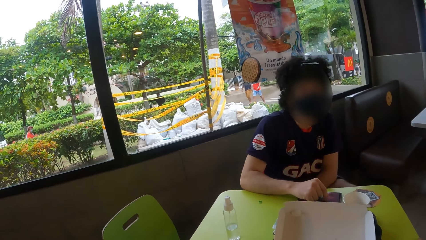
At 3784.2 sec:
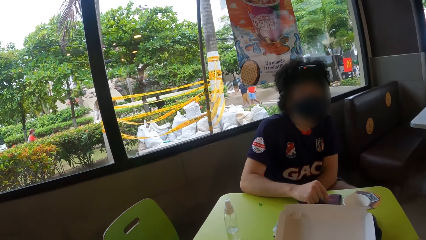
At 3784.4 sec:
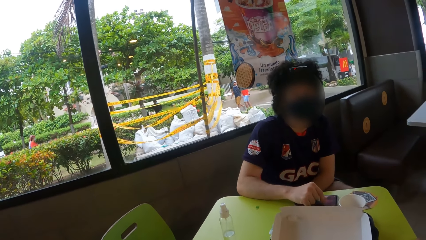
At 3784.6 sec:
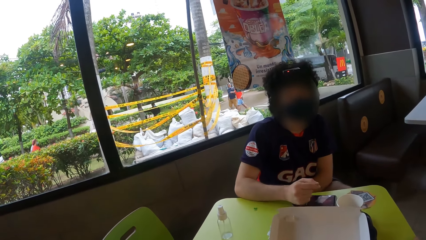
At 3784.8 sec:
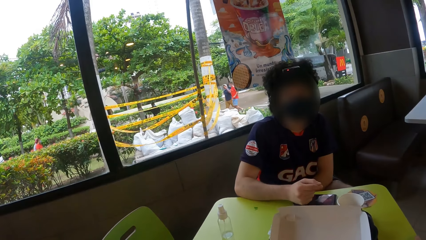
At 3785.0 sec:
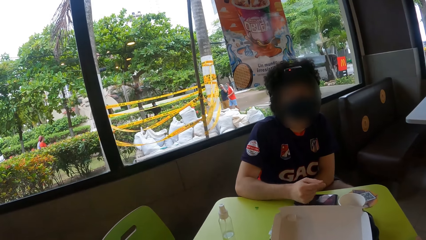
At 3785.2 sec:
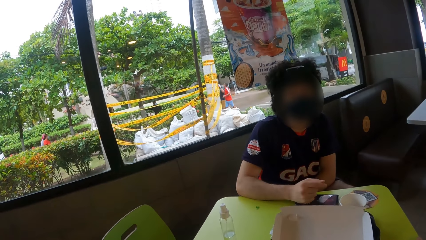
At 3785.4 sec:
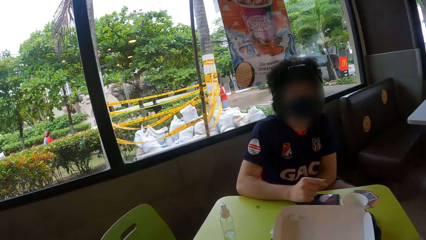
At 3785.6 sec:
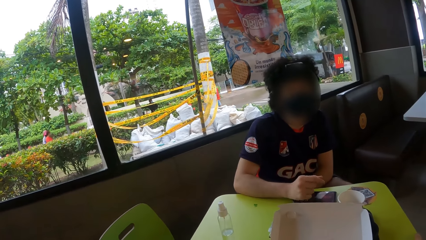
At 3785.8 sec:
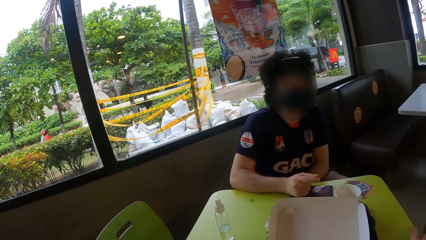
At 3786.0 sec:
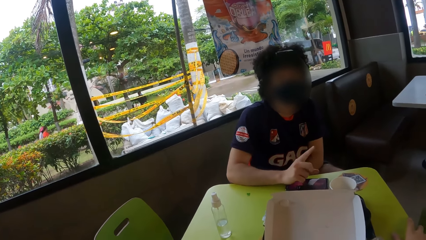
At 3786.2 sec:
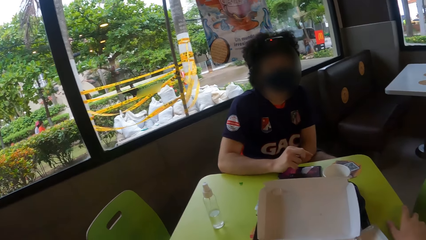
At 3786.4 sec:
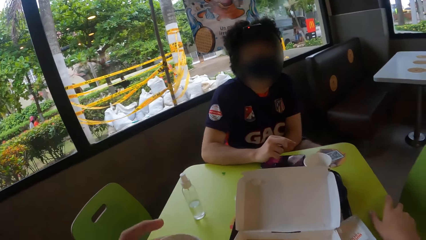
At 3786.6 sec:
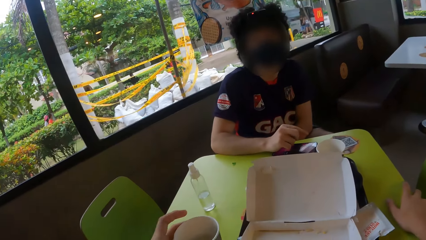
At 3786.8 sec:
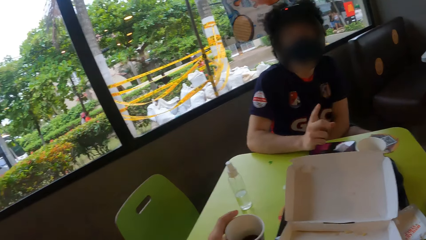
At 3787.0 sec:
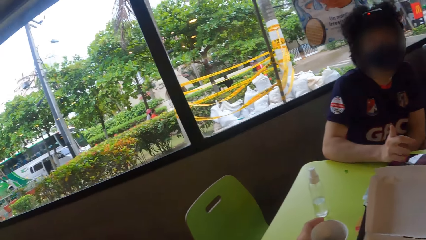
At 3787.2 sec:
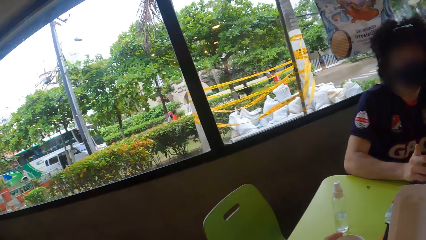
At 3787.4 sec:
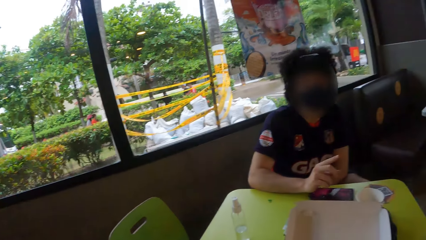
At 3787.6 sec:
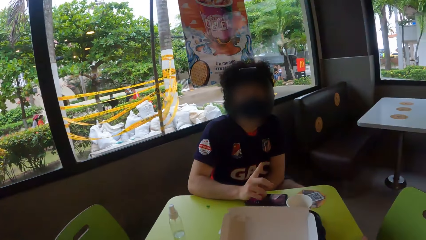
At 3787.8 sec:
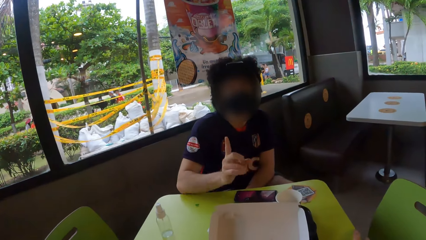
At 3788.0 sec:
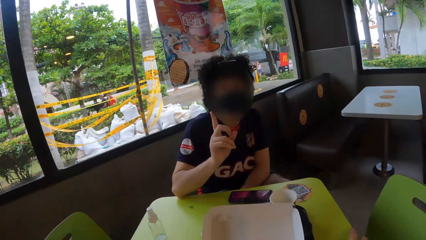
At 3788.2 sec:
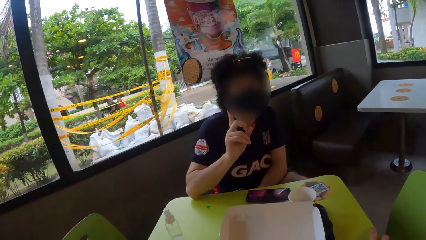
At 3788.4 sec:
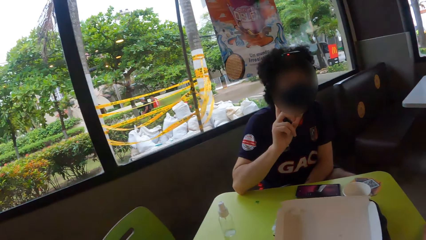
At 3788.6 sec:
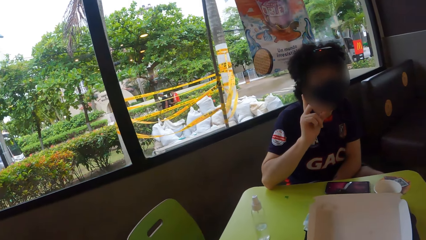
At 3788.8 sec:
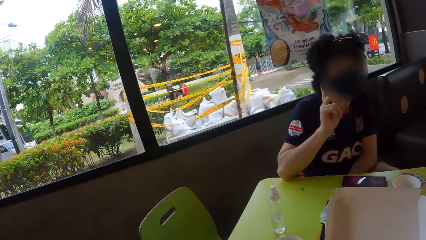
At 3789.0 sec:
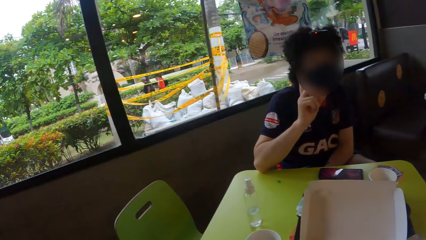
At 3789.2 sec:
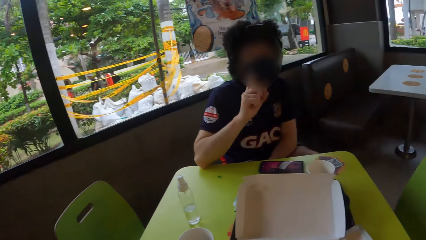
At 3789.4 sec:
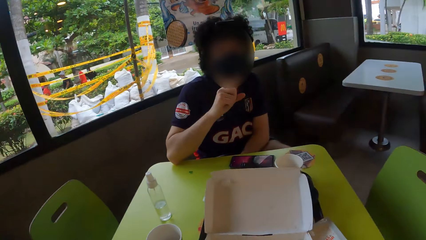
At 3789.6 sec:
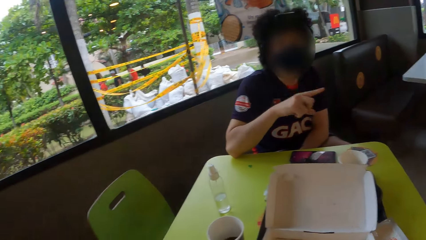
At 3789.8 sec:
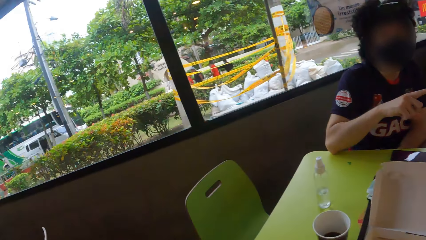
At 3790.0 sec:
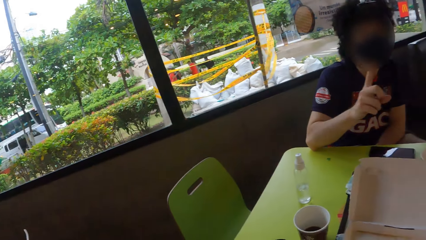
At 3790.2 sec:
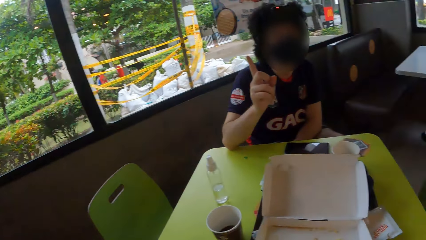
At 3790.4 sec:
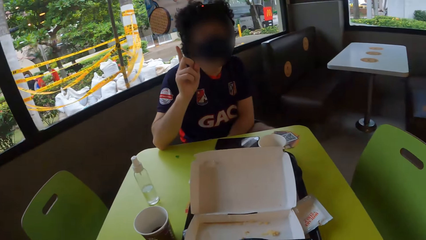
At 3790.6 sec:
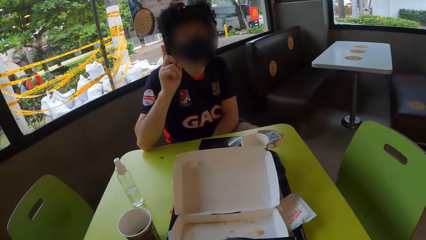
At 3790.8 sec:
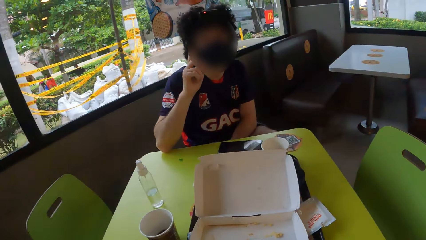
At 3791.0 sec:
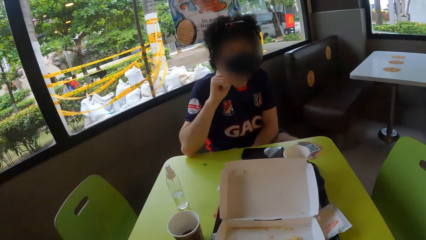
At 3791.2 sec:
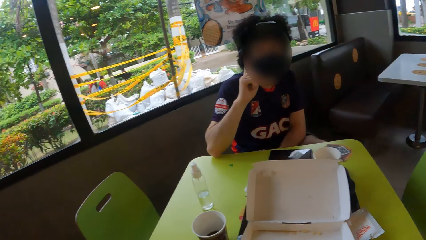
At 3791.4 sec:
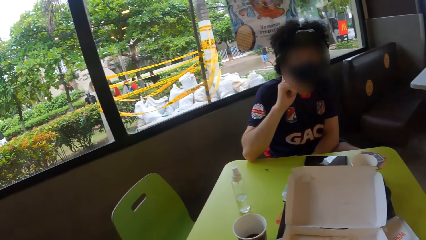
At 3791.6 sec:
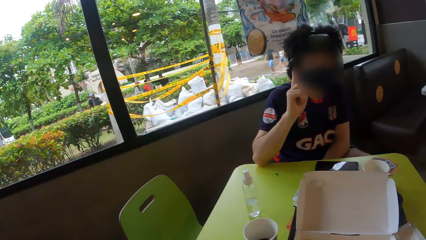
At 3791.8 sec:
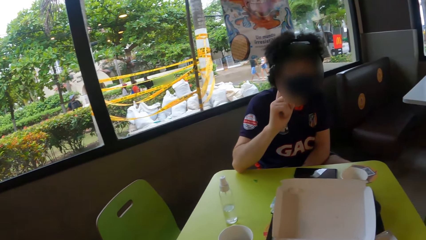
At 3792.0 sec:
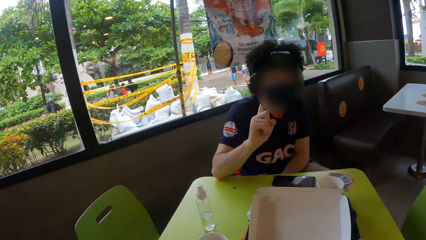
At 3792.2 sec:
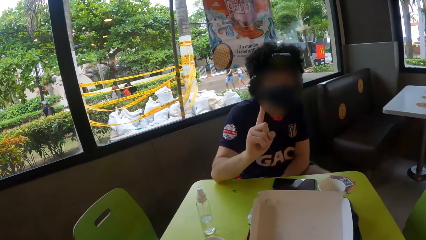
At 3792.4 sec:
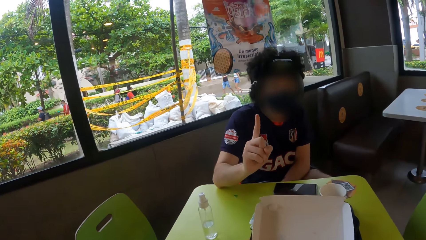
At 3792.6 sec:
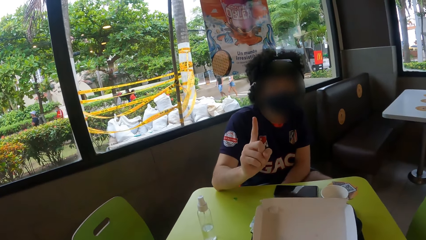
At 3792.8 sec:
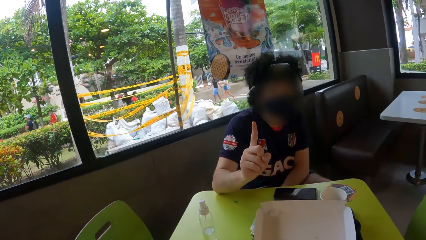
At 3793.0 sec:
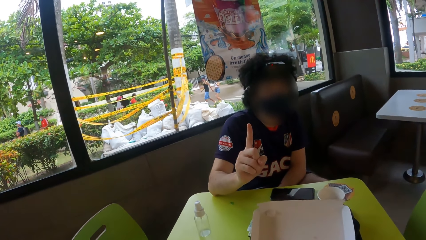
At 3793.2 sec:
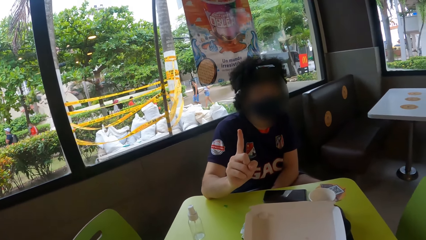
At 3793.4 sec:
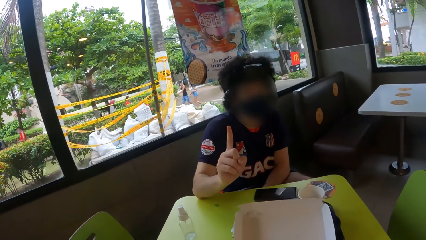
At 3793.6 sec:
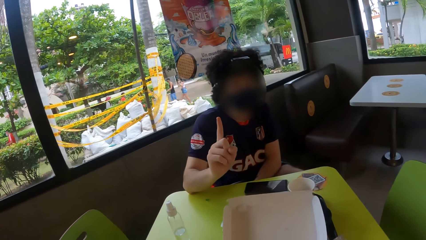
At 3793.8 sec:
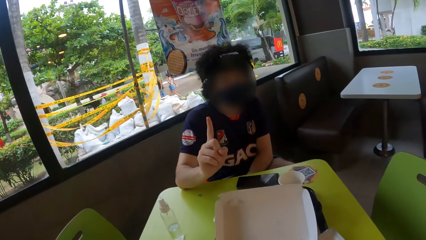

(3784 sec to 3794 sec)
A person raises a hand. The person moves her hands.

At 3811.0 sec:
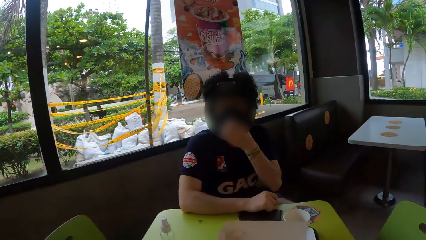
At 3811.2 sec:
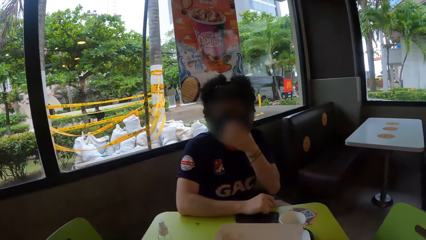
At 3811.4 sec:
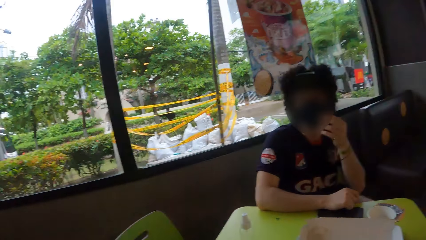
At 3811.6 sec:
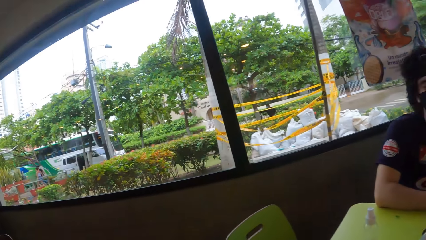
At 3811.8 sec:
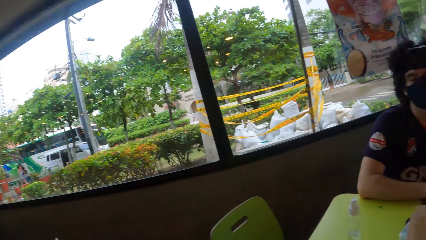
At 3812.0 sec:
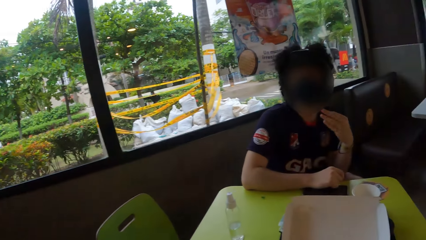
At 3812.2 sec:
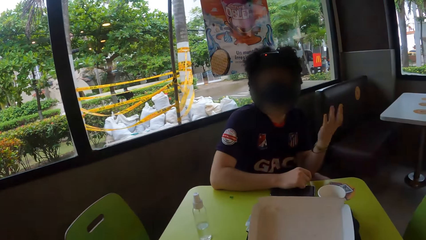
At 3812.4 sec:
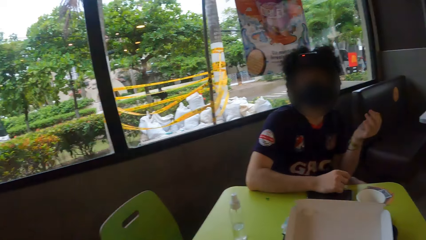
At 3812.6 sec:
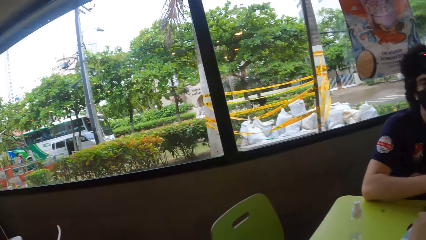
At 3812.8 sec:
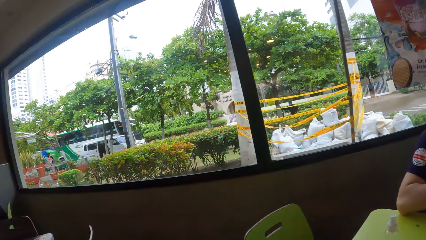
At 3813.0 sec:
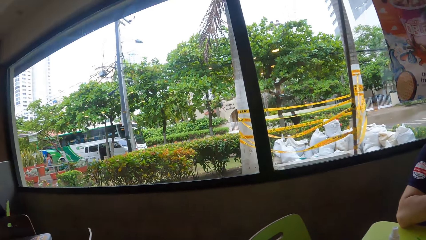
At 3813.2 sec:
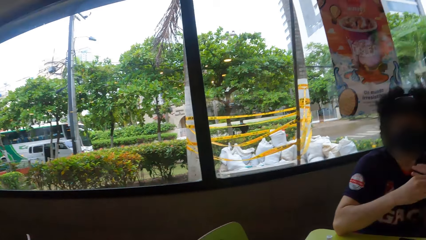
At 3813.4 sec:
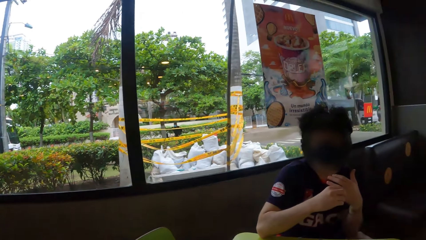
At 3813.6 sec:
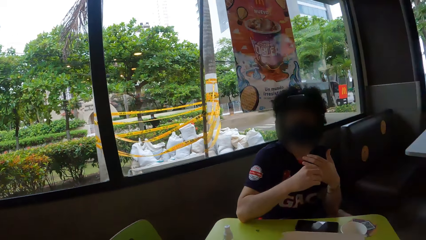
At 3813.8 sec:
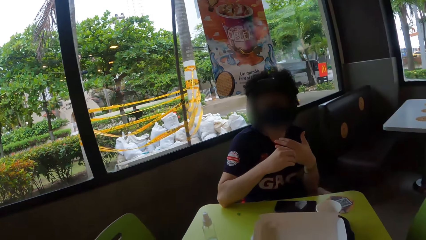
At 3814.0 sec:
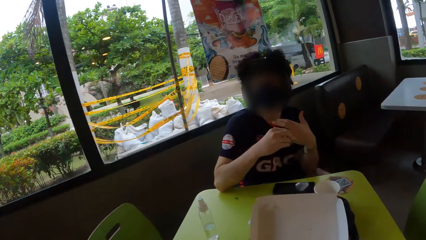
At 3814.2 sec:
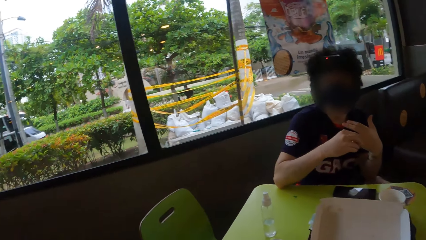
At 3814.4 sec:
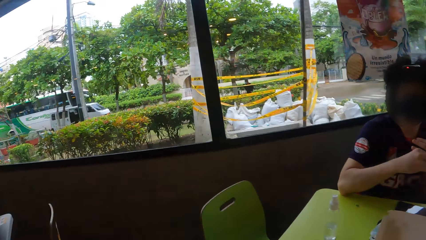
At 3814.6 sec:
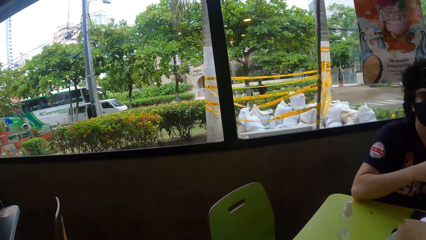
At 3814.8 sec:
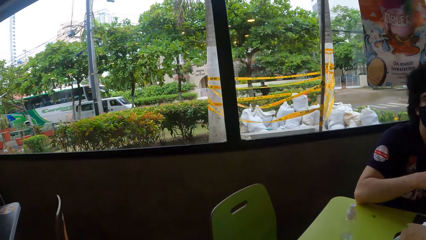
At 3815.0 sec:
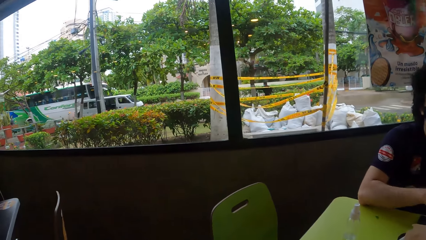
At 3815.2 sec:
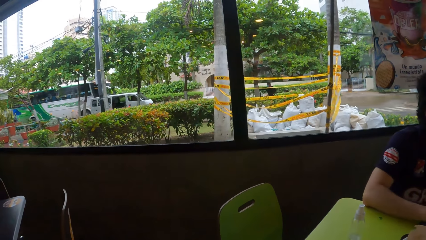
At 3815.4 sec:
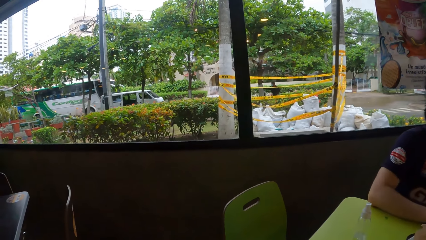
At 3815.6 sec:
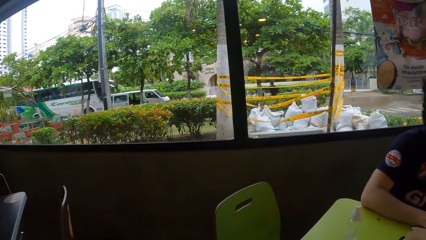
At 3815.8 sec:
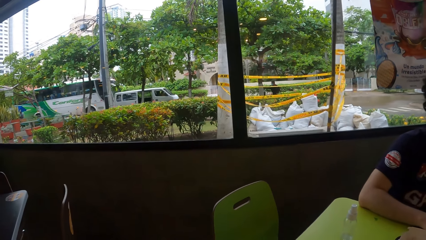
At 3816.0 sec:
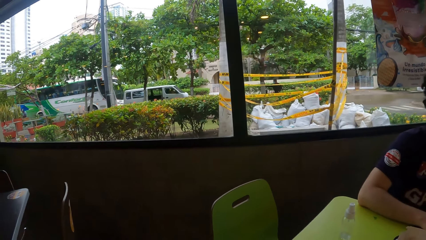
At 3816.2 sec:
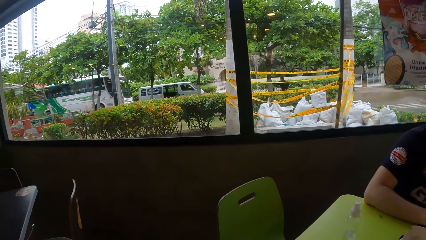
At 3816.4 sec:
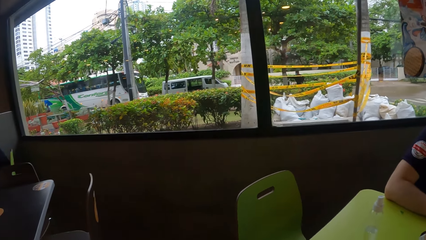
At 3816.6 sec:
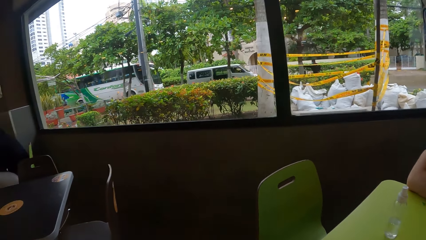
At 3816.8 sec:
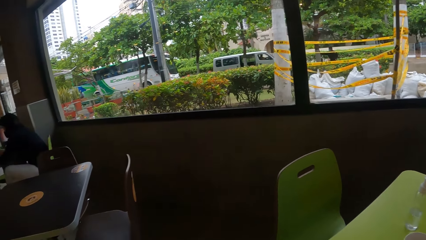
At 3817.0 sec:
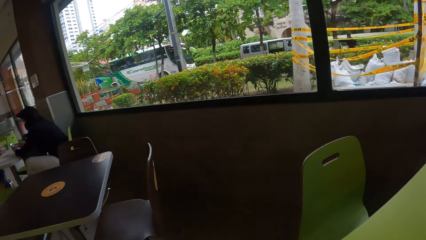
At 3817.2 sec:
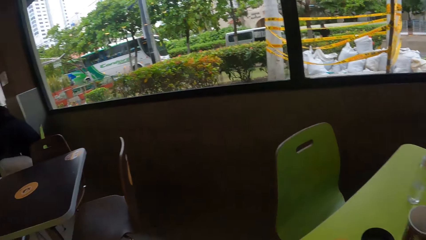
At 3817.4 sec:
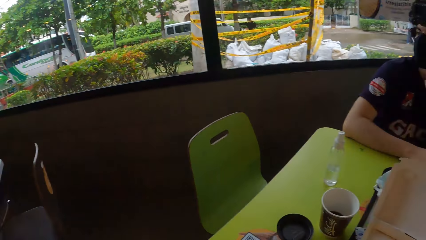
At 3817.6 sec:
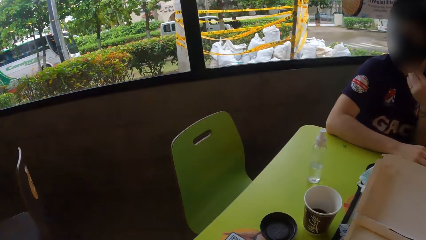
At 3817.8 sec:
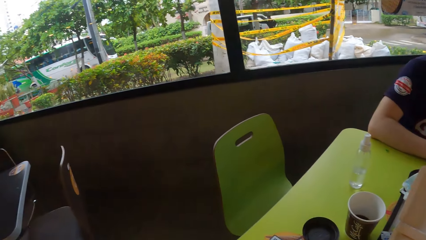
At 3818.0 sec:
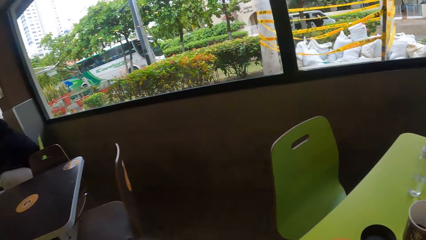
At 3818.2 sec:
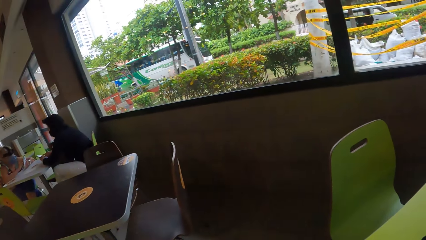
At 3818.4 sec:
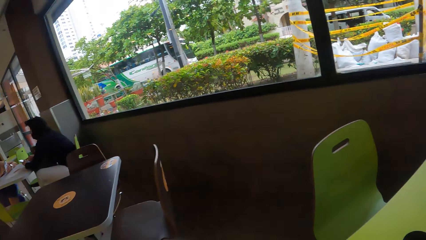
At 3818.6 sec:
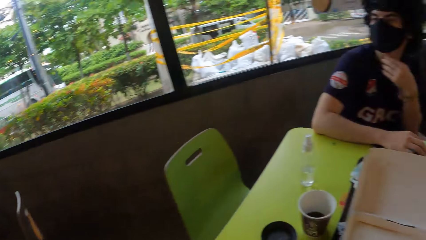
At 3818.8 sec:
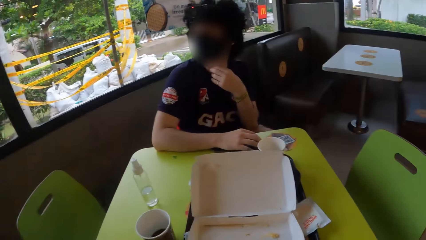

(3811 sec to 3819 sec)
A man adjusts a mask. The man talks to the camera wearer. The camera wearer looks around.
